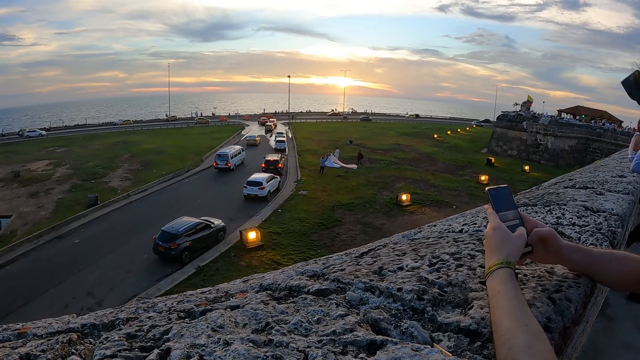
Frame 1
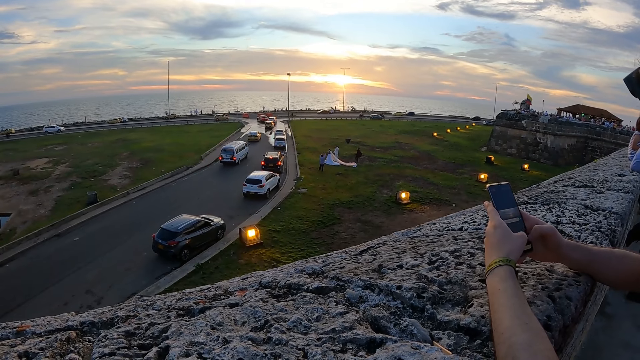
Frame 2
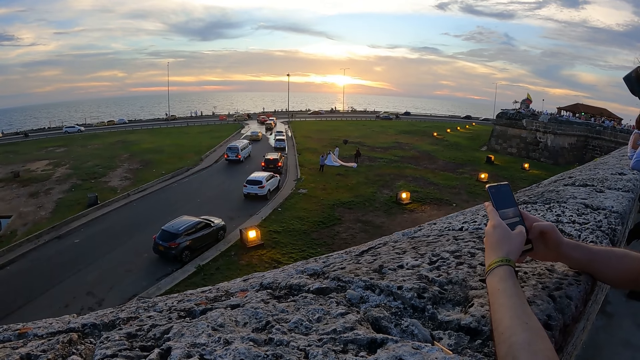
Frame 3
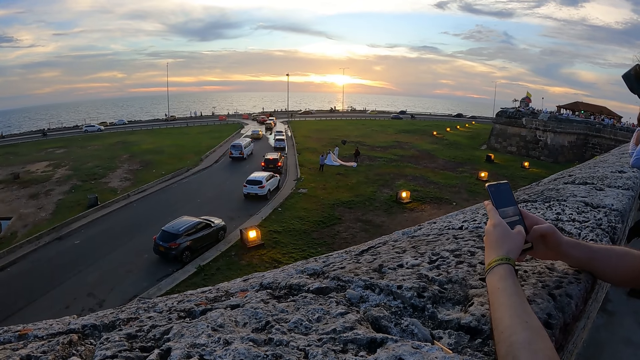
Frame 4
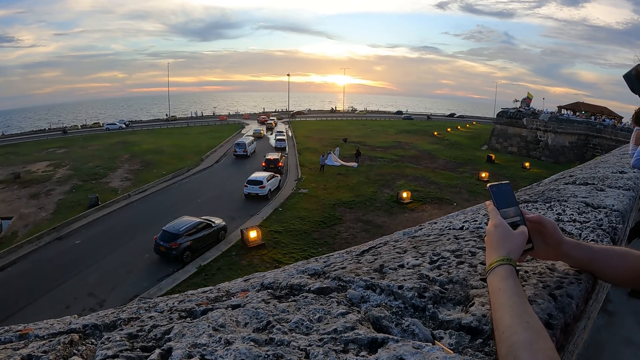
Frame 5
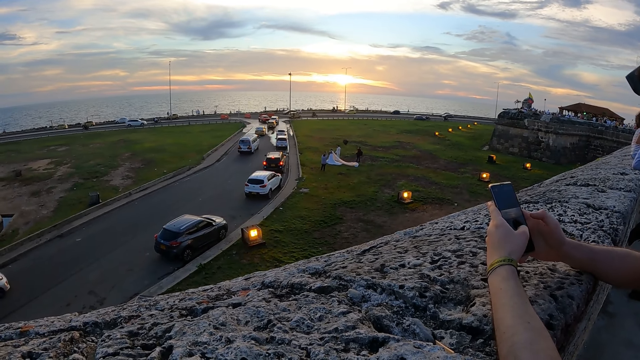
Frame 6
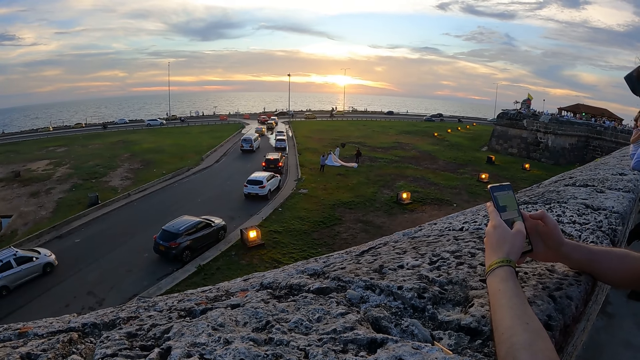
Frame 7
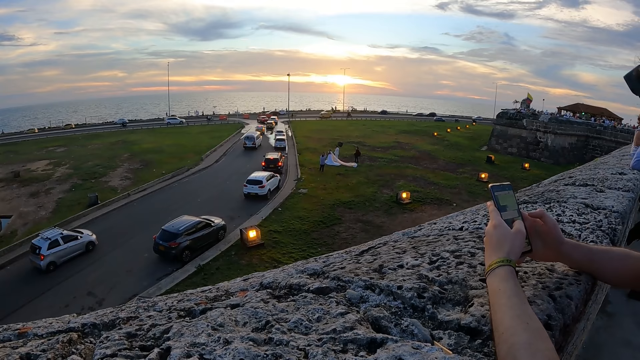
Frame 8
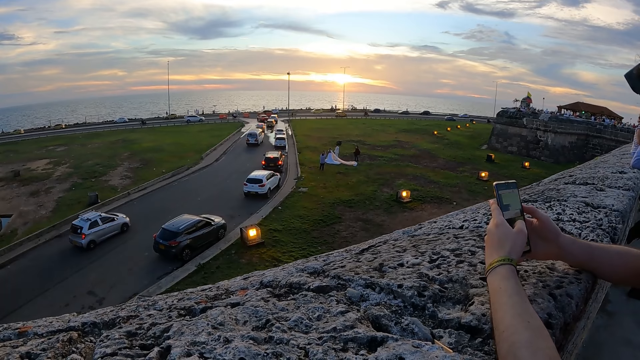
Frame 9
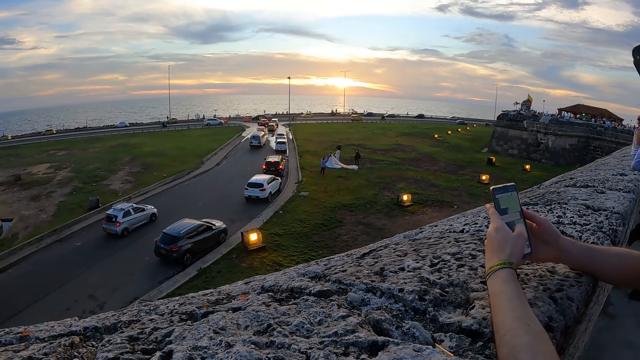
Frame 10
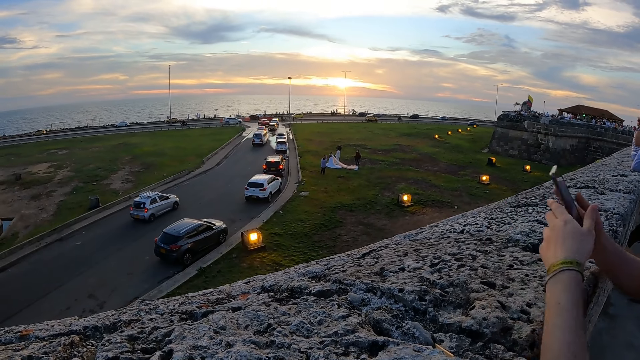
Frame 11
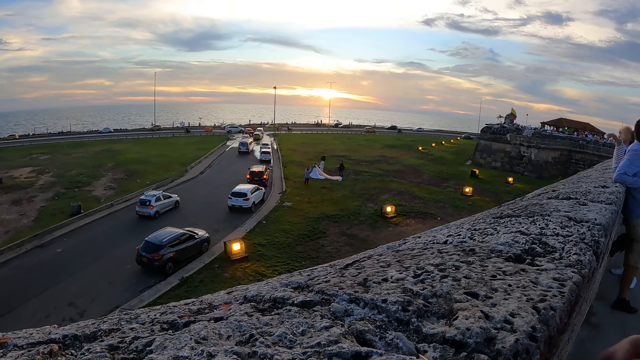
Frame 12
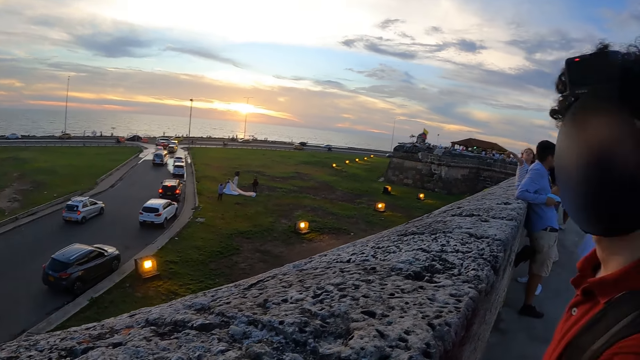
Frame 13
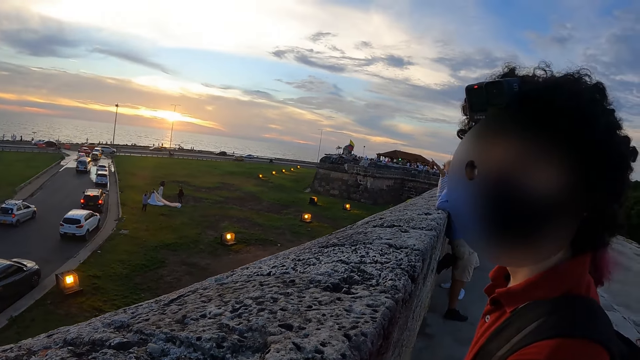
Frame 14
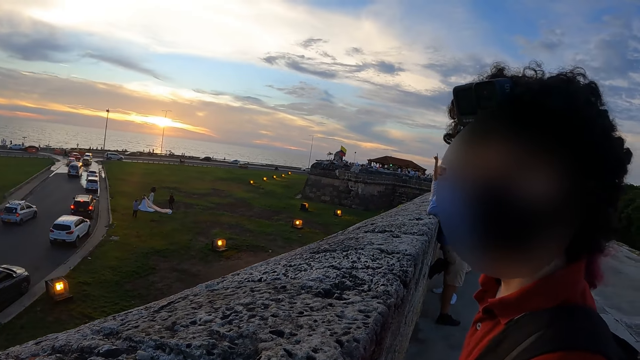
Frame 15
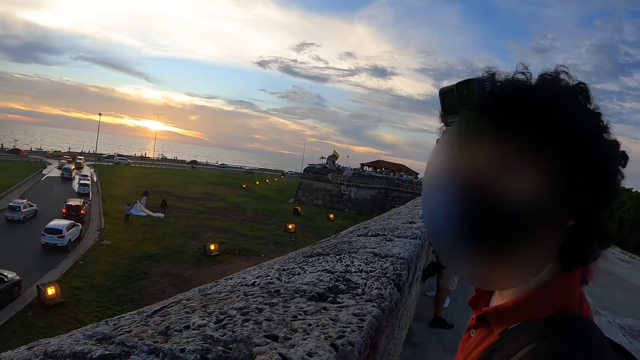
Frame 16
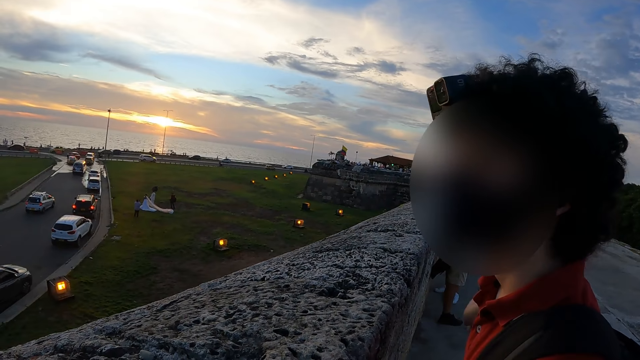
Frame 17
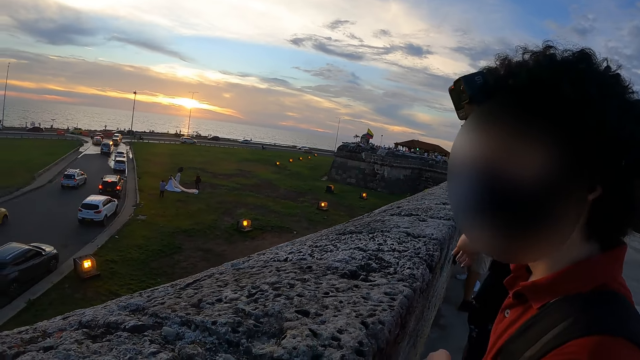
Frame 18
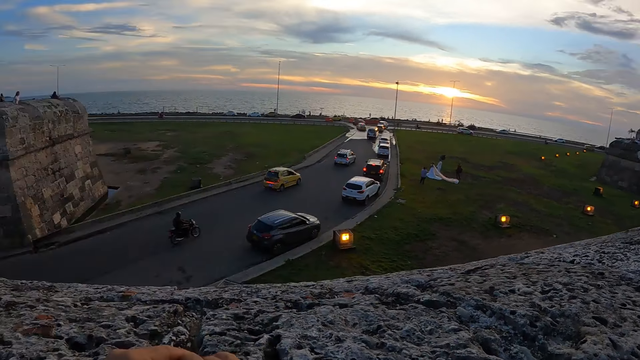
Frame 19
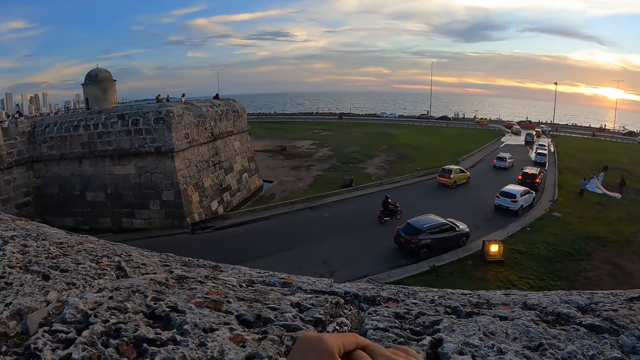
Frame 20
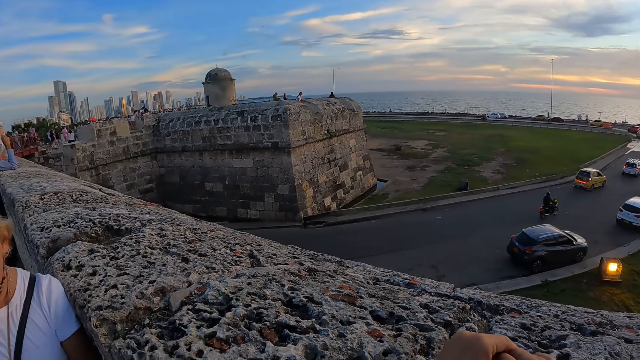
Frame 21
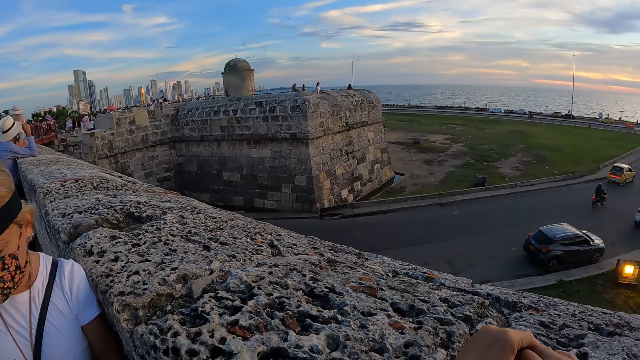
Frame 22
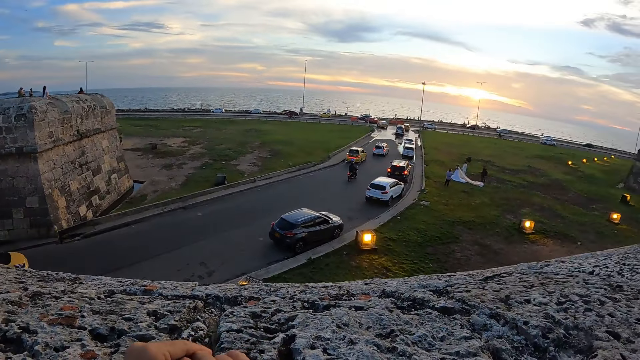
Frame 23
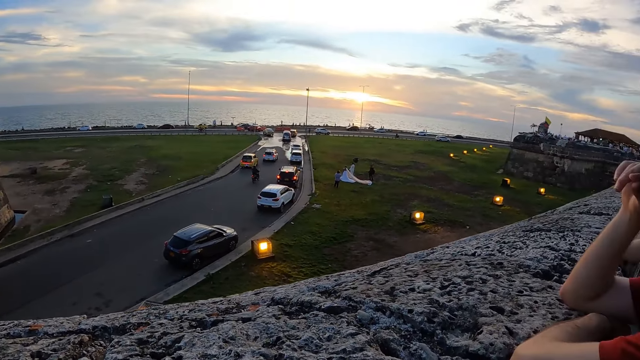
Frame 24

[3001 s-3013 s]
The man puts the phone in his right hand into his pocket. The camera wearer looks around. They converse with the man.

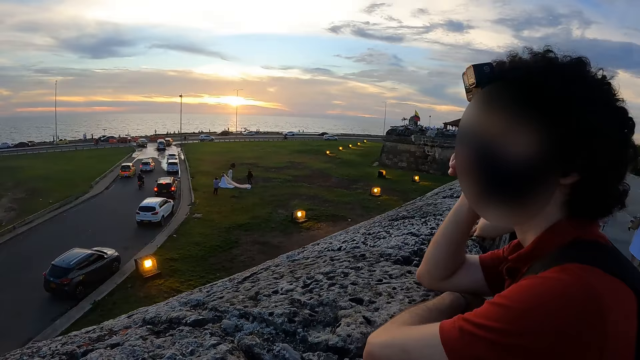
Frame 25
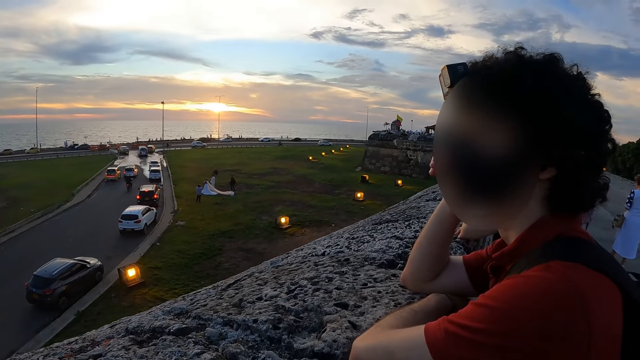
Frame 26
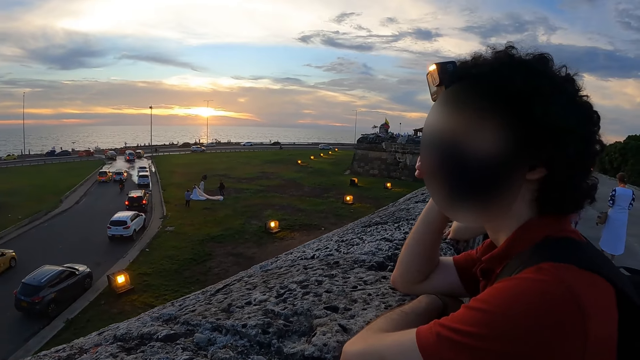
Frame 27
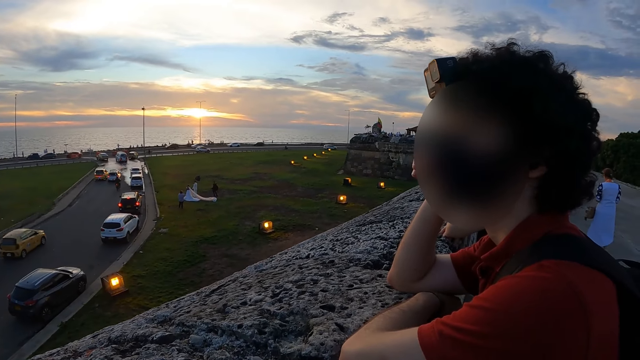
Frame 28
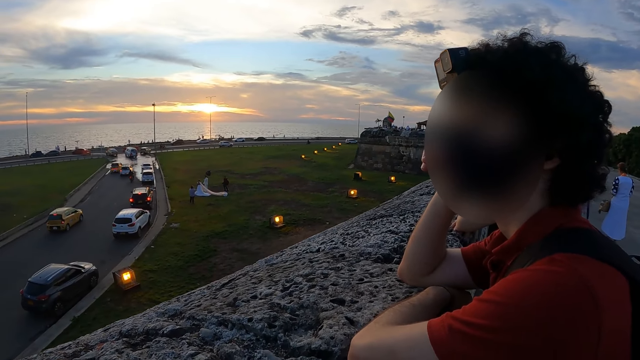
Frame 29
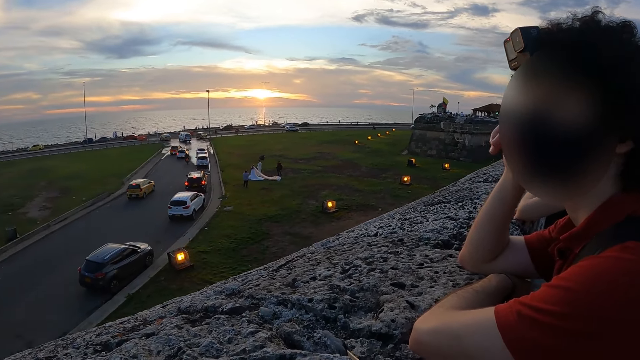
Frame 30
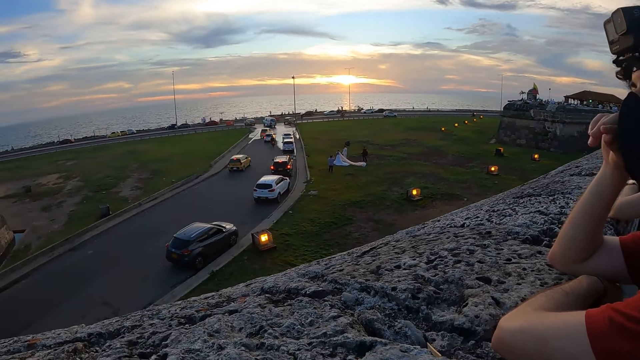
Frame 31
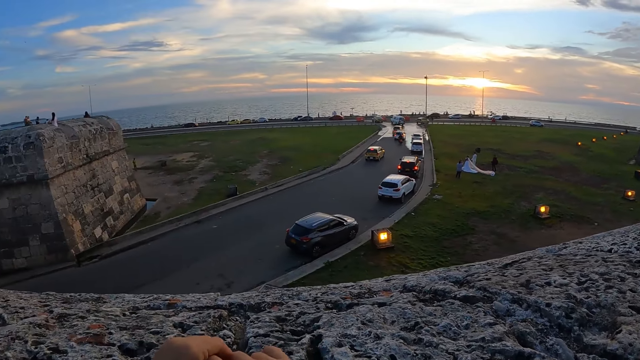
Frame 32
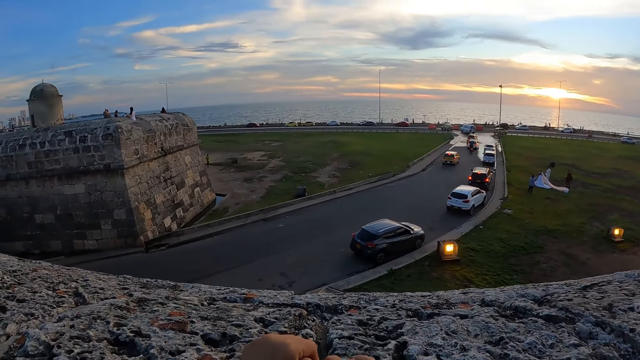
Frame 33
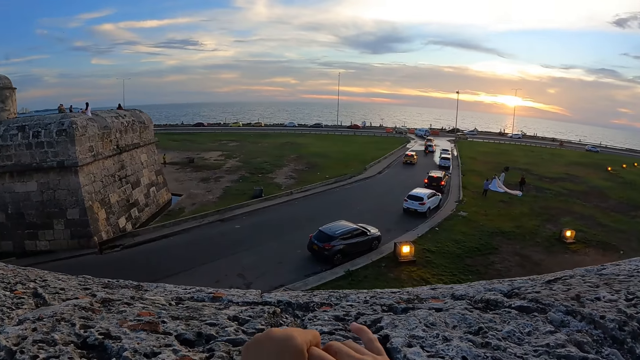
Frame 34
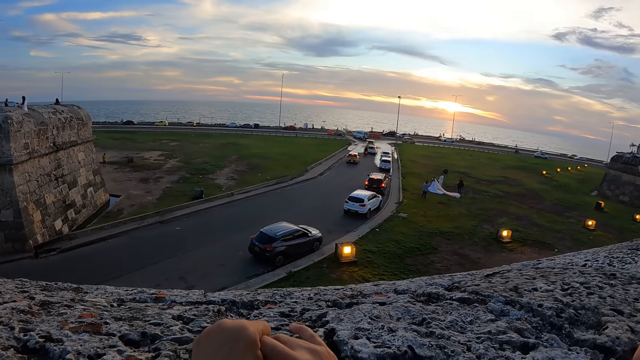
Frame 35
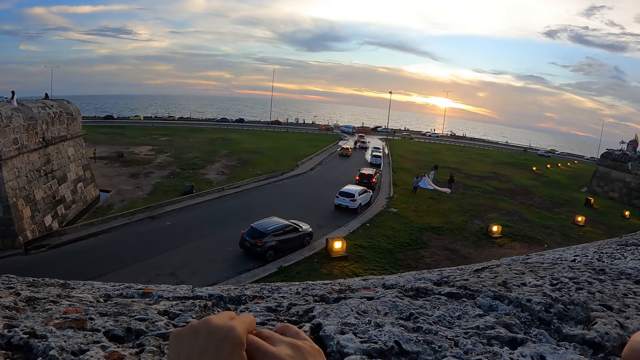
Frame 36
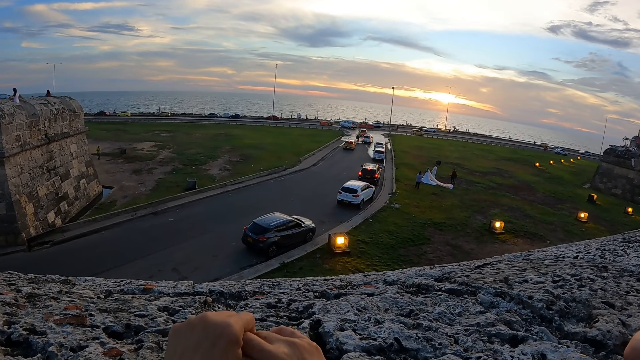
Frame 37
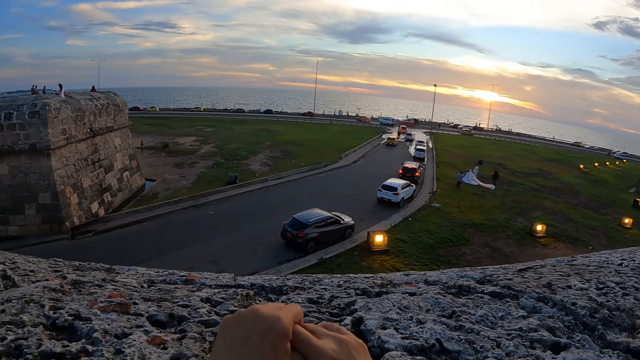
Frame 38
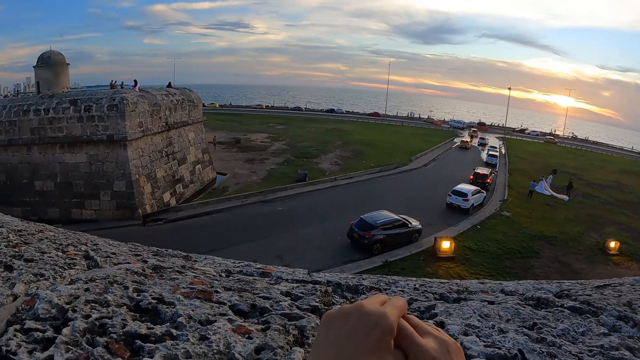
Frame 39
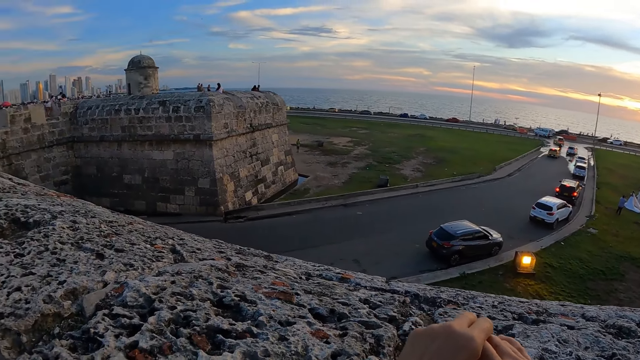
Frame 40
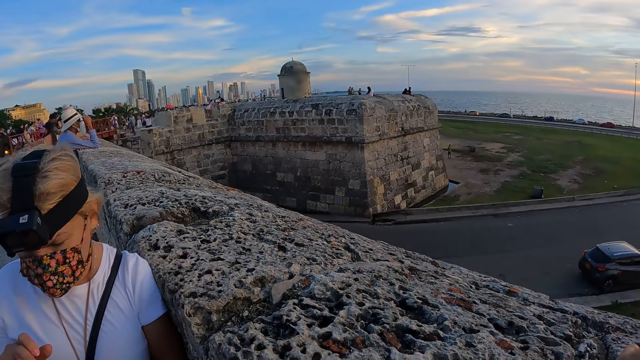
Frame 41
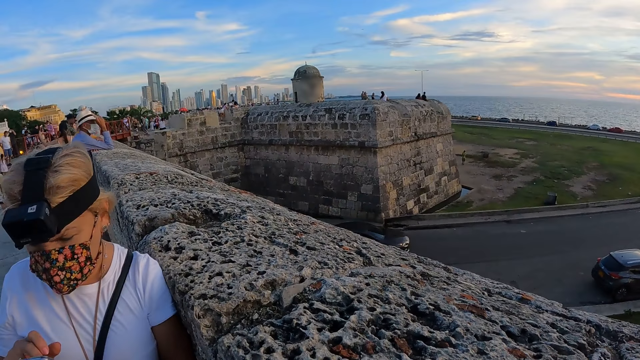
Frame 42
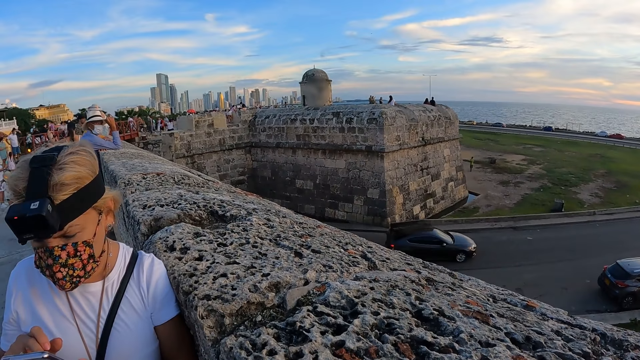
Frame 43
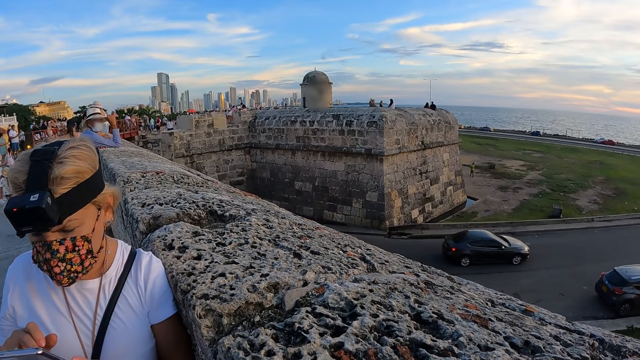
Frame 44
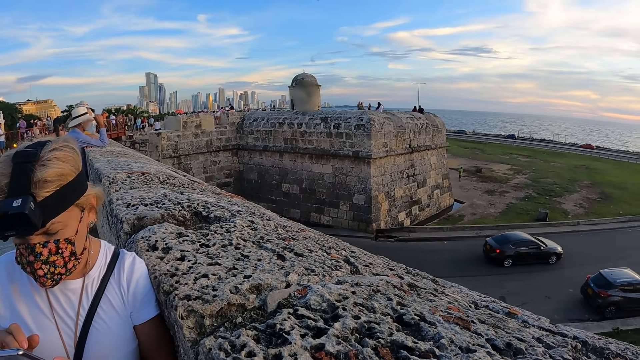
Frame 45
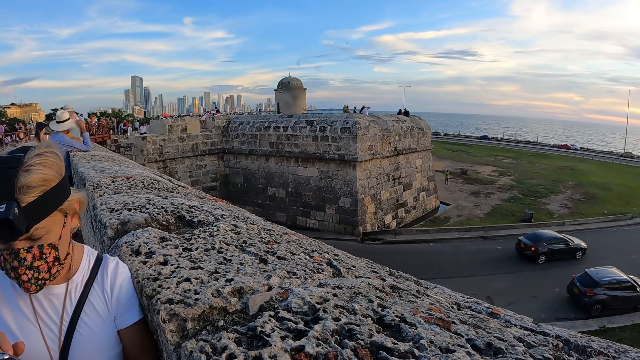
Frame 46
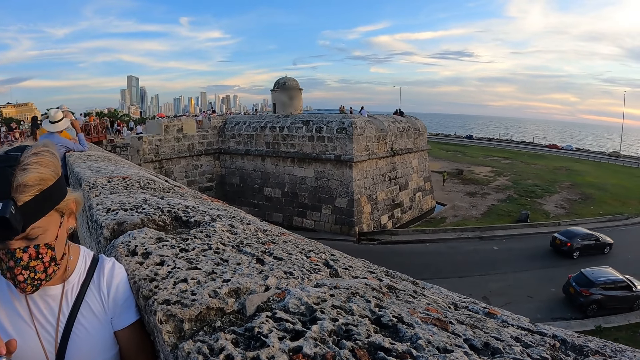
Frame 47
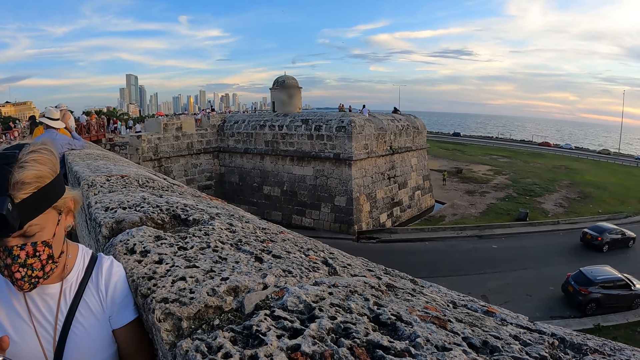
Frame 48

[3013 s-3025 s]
The woman presses a phone in her left hand with her right hand.
